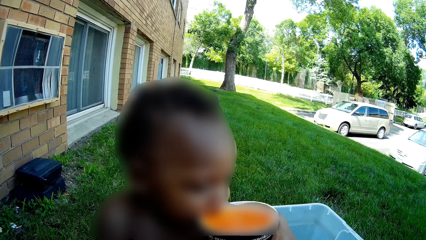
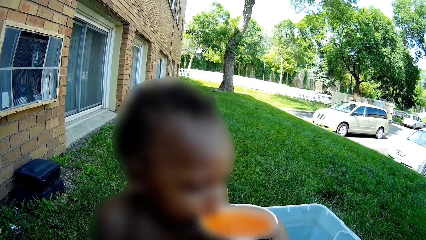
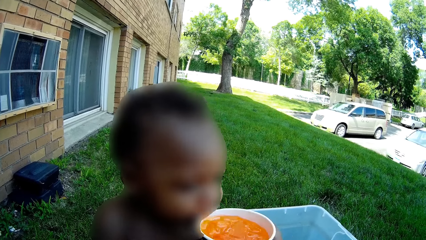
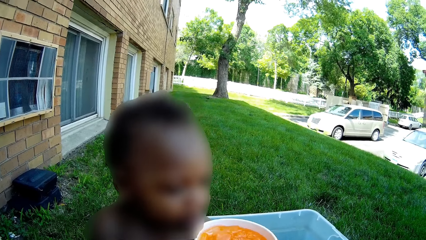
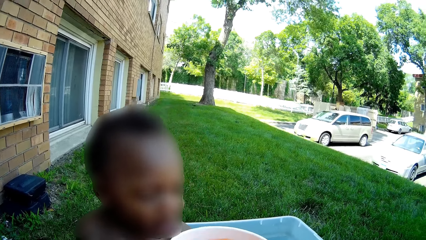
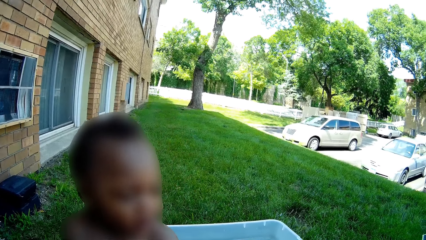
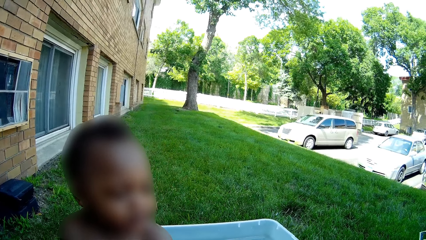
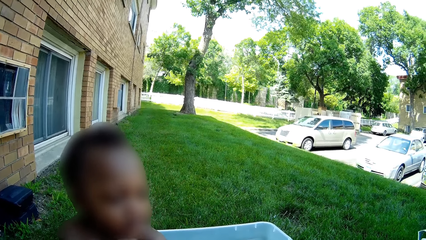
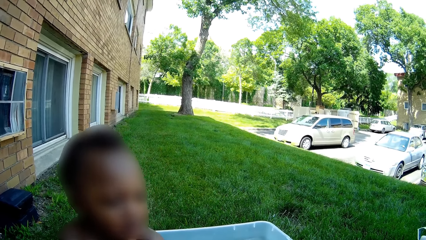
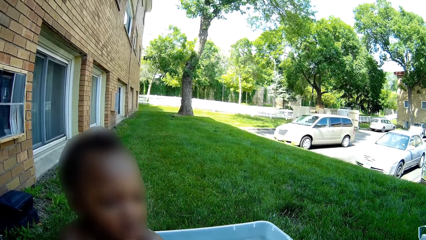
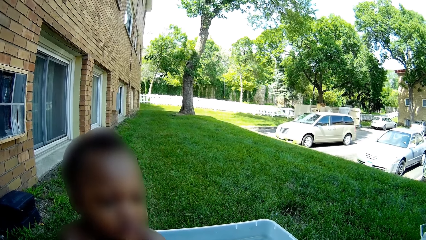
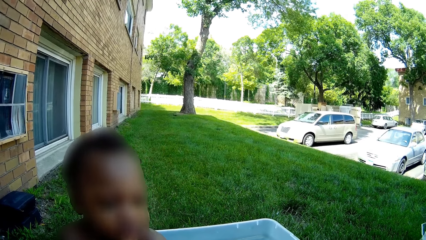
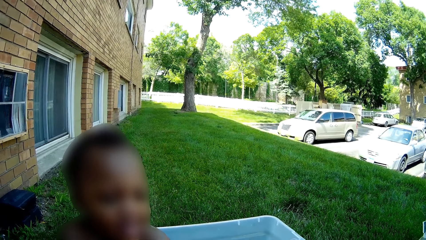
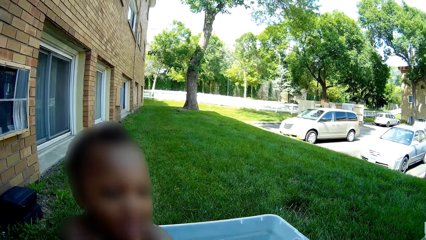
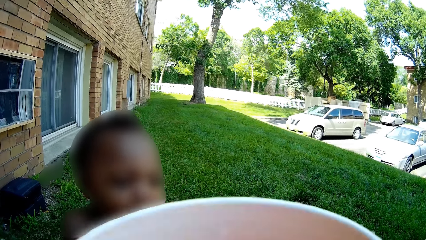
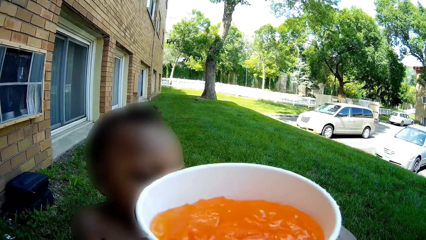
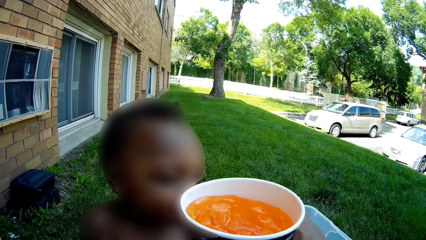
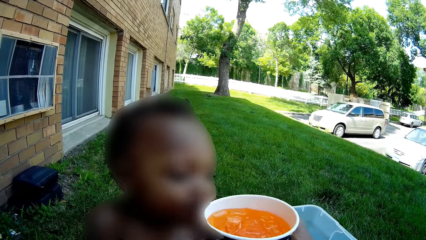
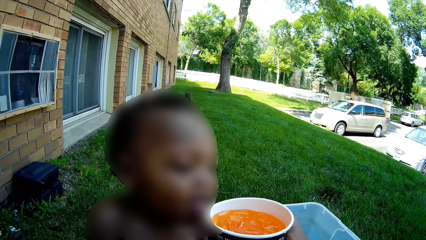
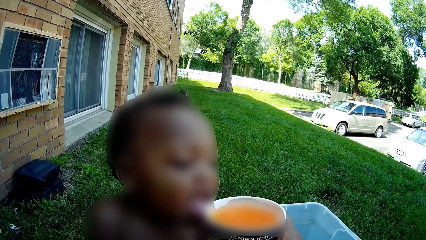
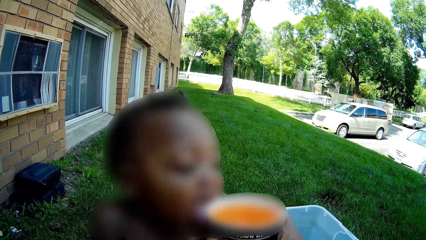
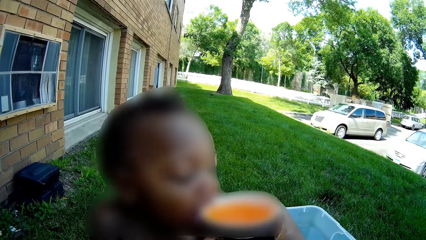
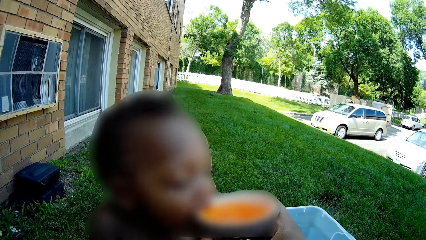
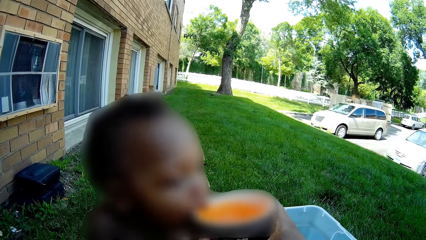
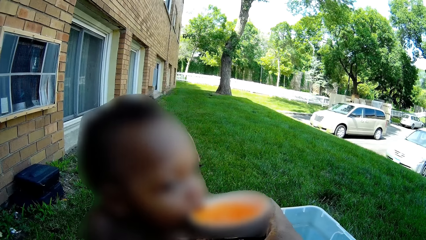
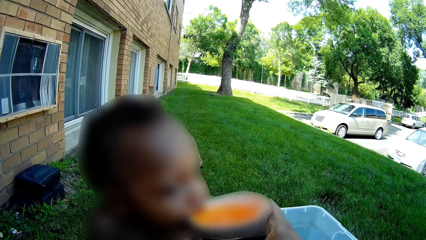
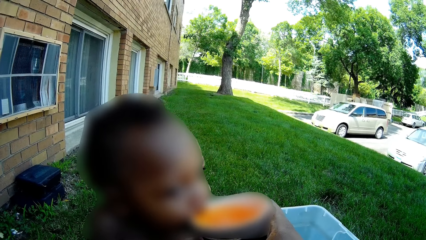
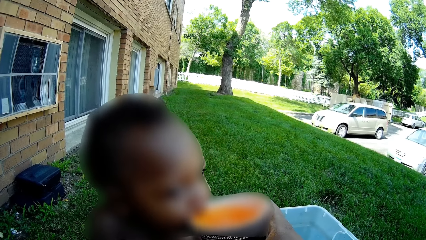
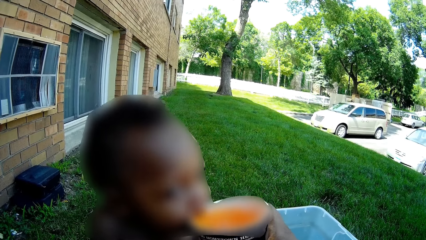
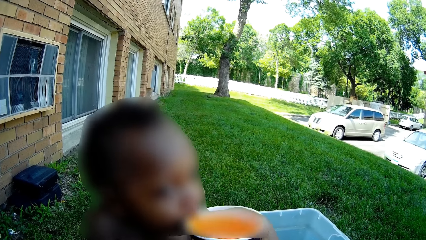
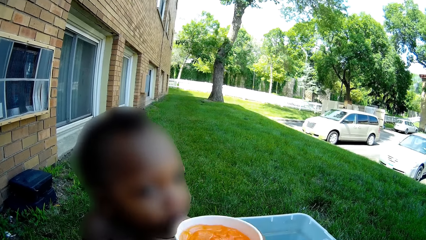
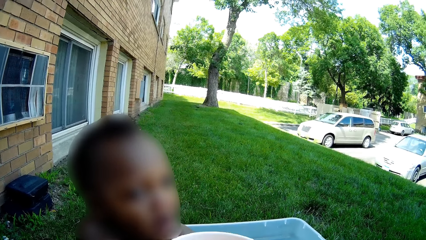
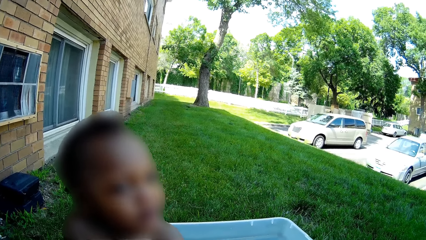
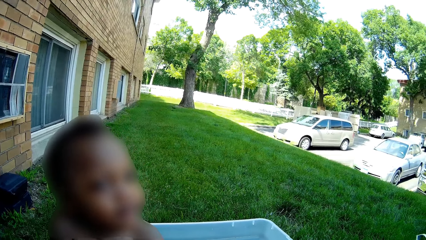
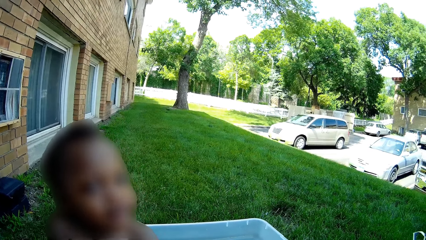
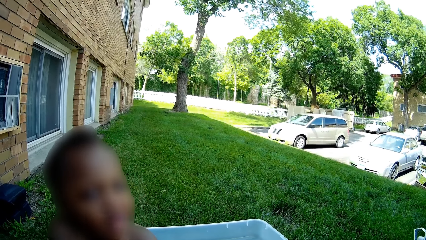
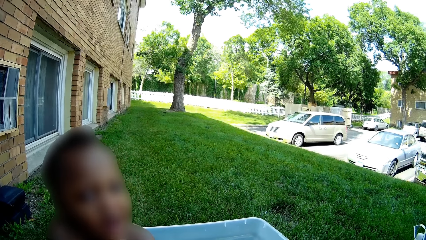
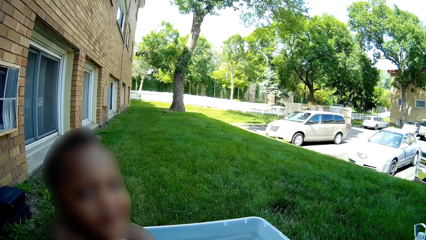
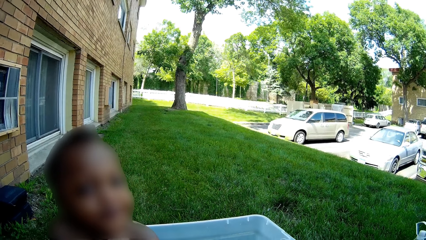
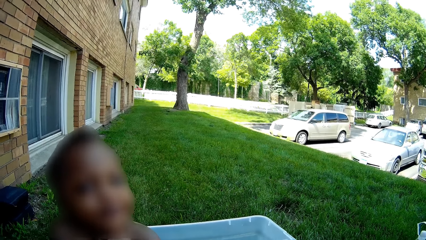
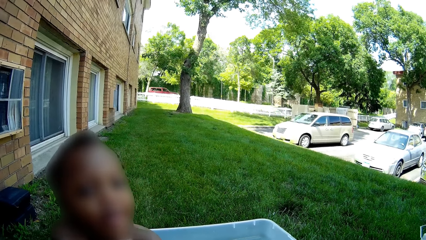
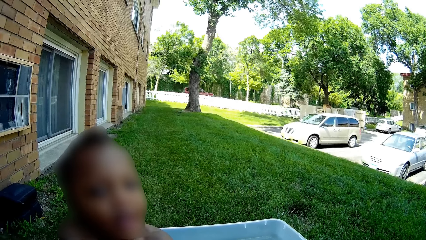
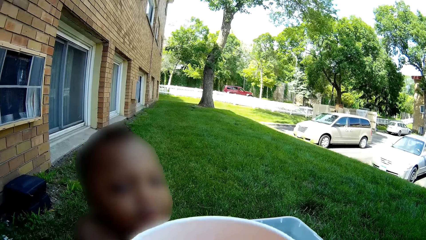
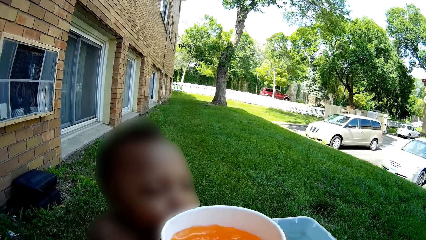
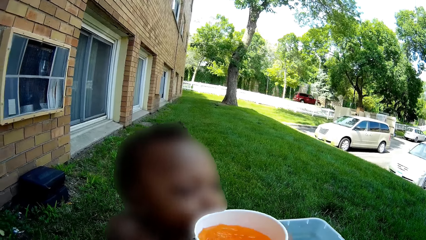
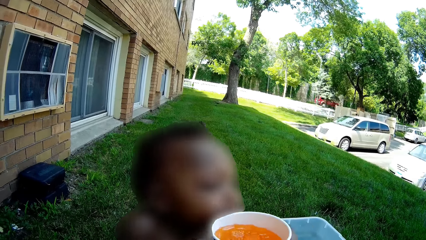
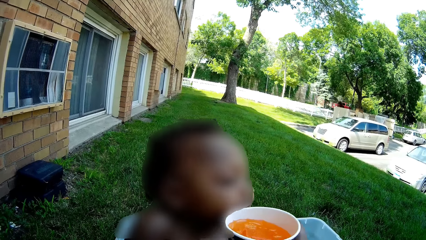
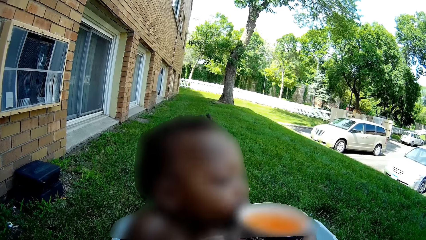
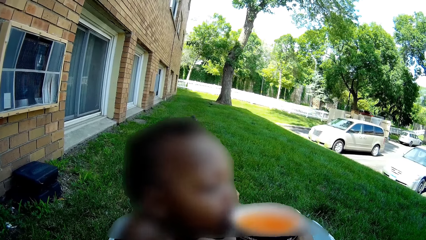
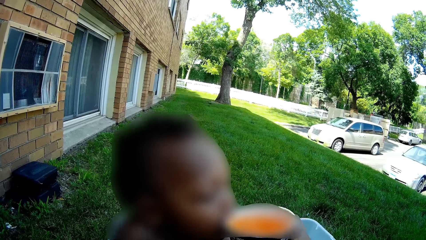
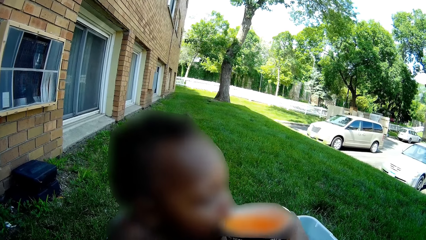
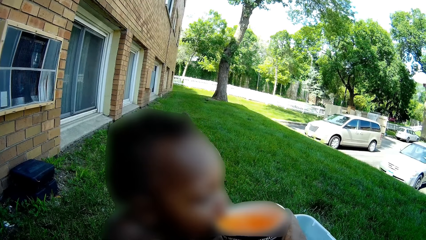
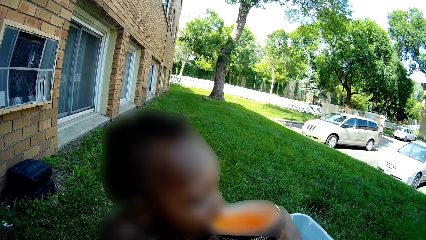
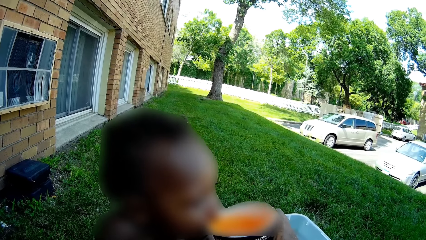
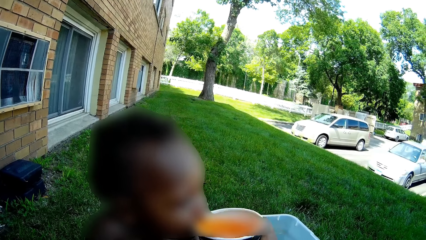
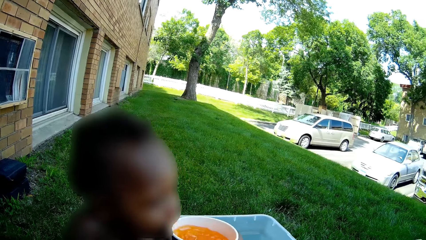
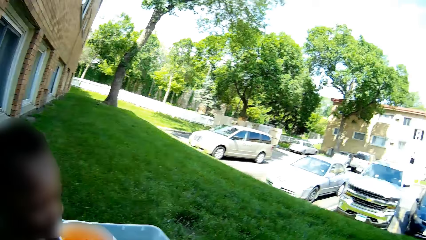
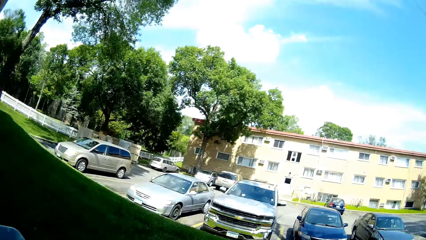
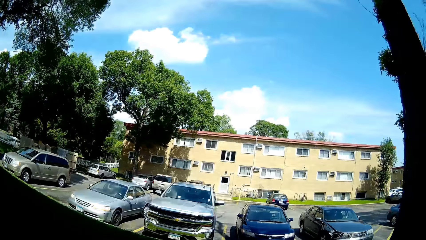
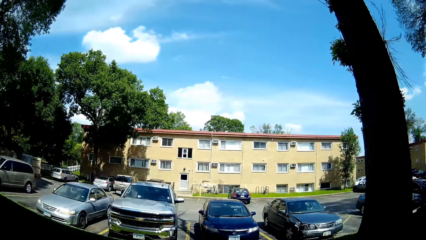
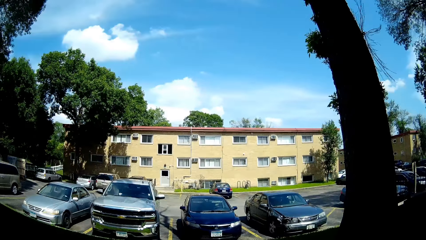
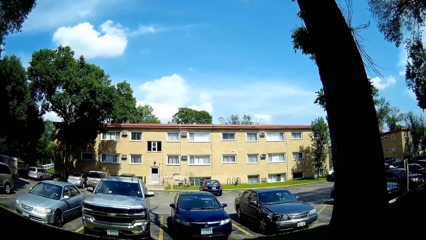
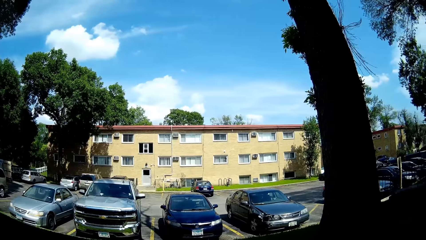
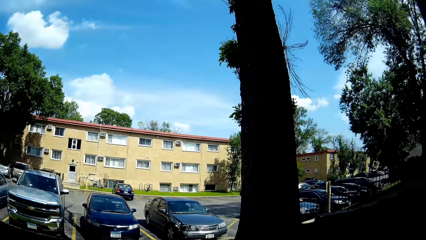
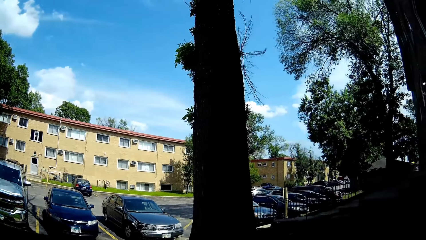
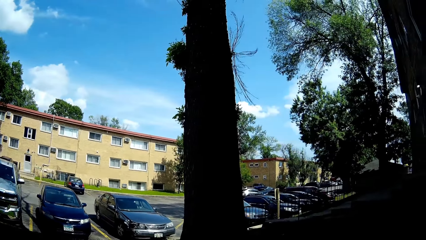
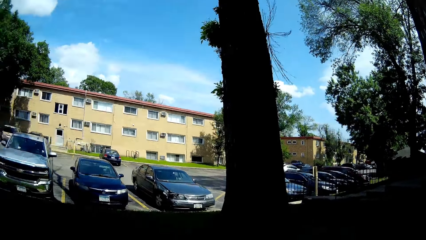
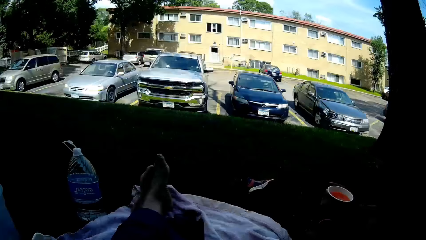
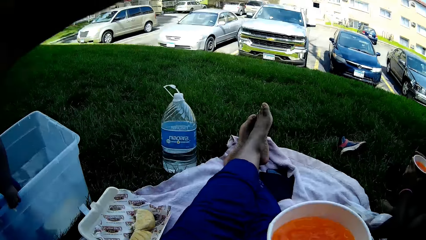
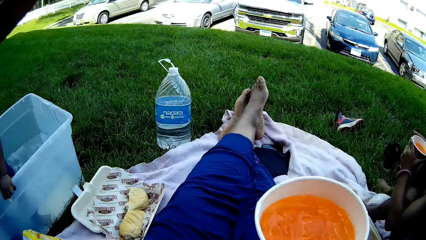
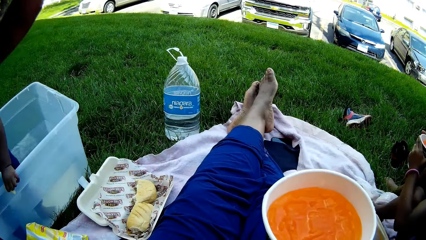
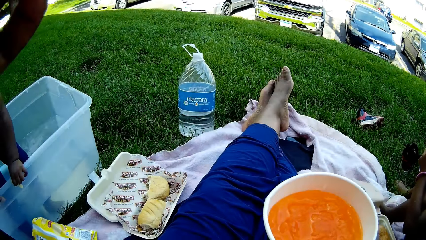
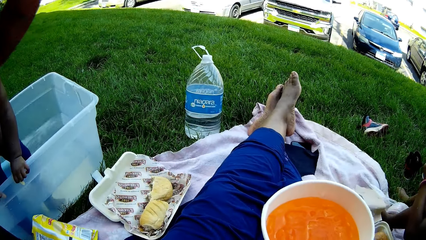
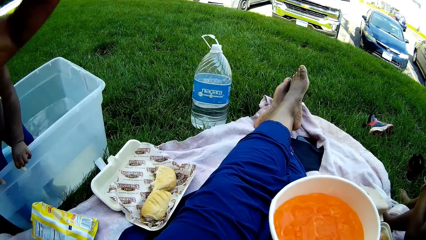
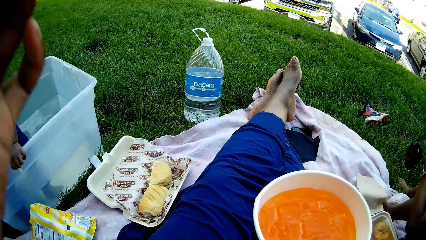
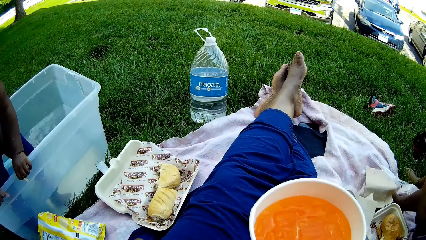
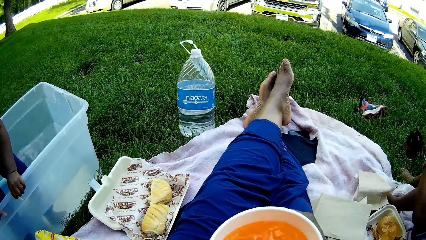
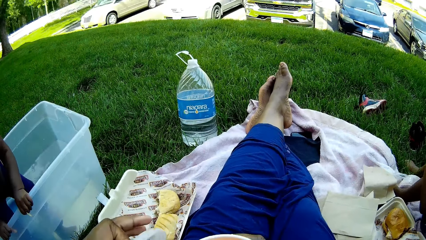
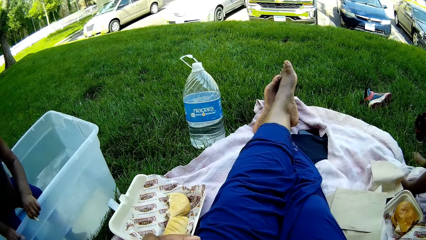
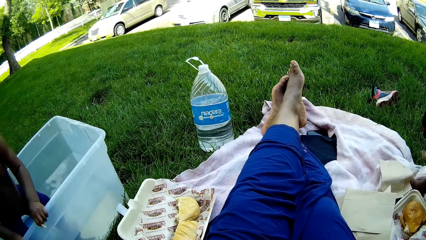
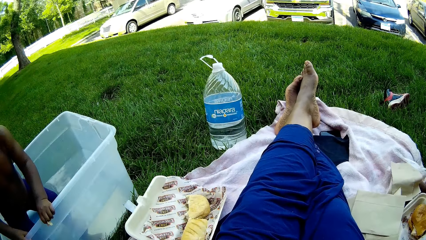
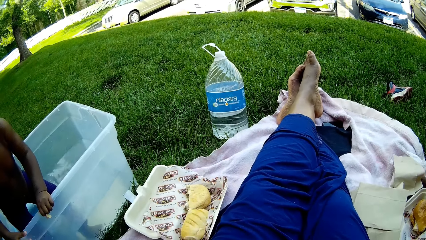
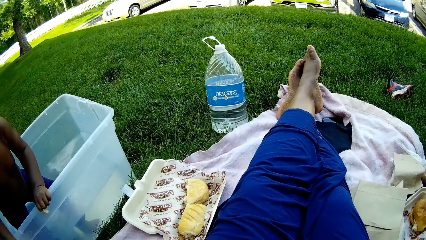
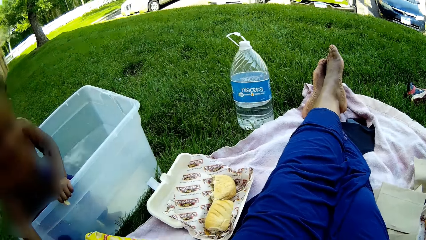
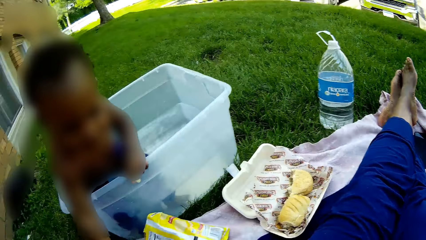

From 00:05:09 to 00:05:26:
The camera wearer withdraws the cup from the boy's mouth. She feeds the boy with juice from the cup in her right hand. She withdraws the cup from the boy's mouth. She feeds the boy with juice from the cup in her right hand. She withdraws the cup from the boy's mouth. She looks around. She scratches her head with her left hand.
